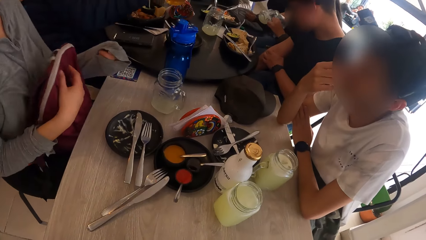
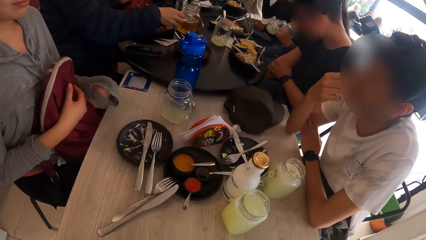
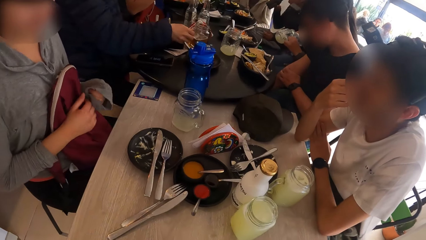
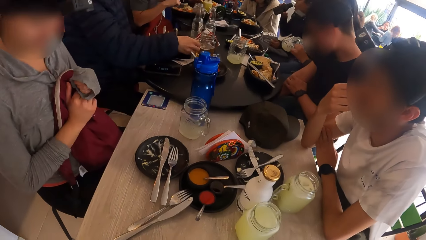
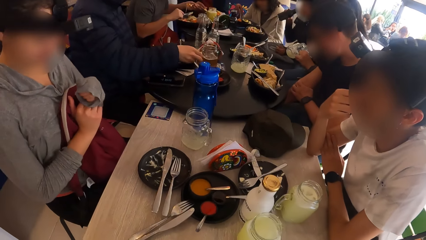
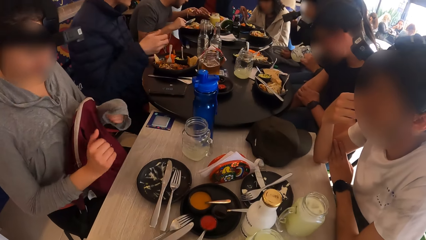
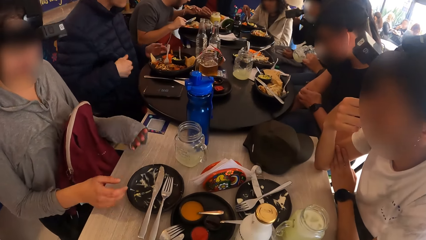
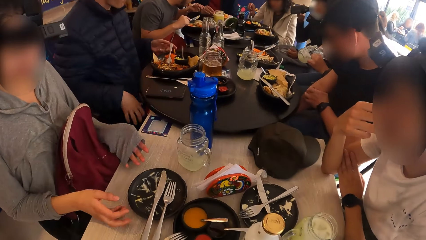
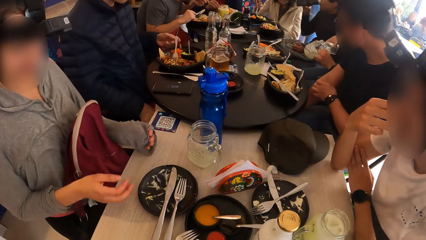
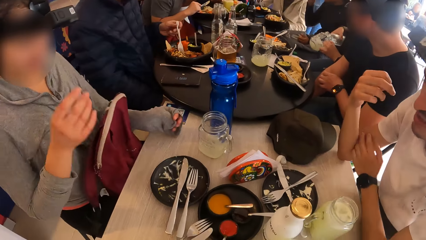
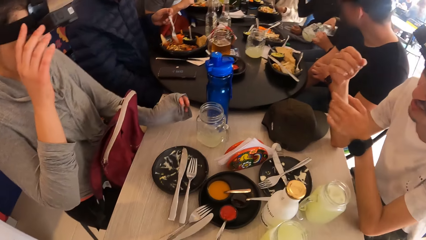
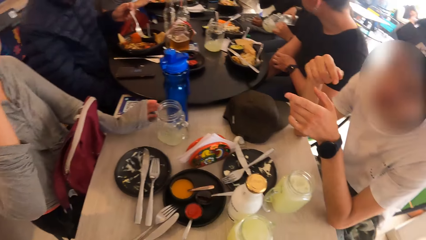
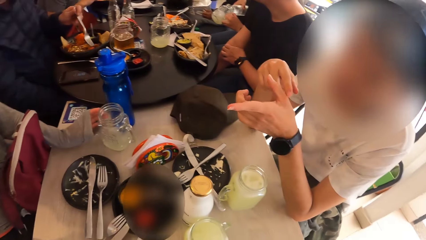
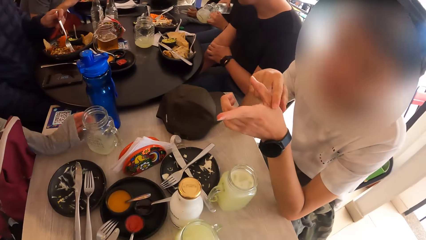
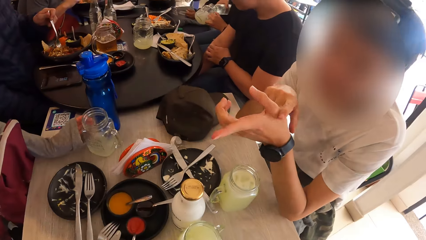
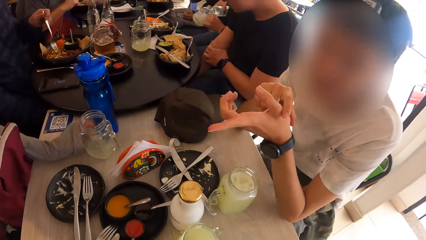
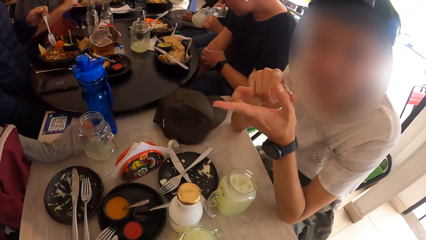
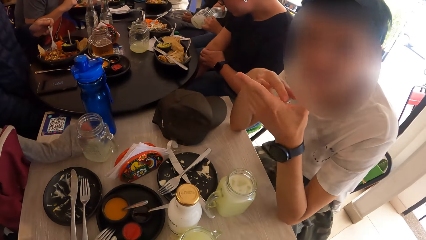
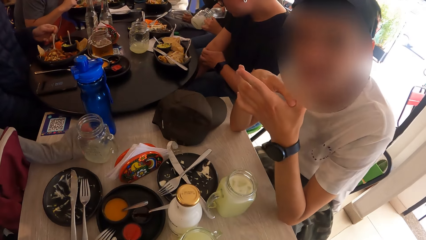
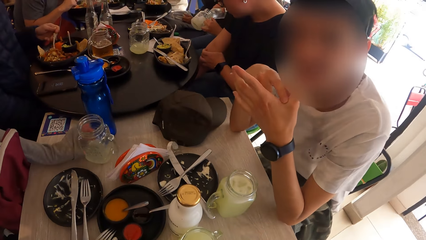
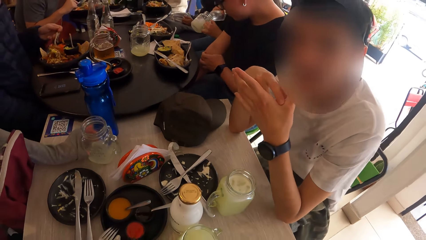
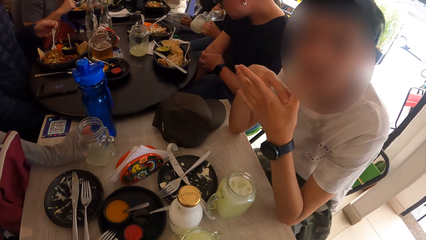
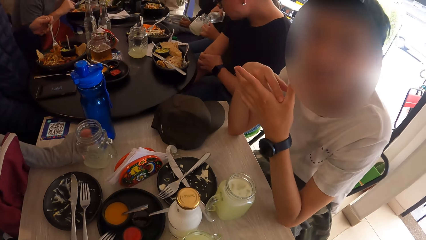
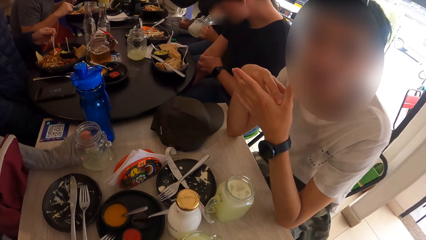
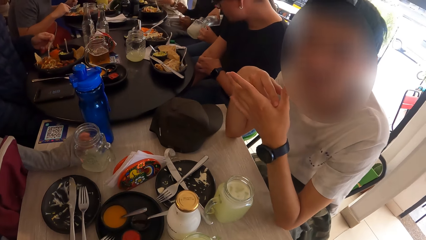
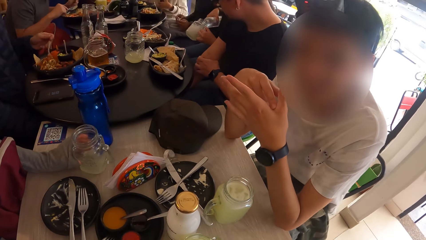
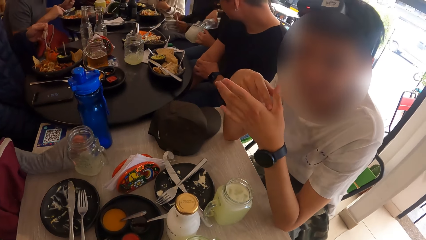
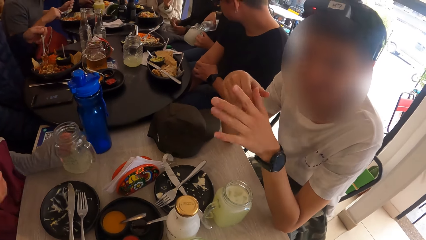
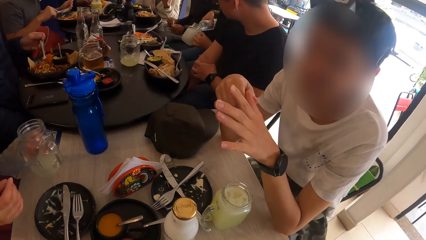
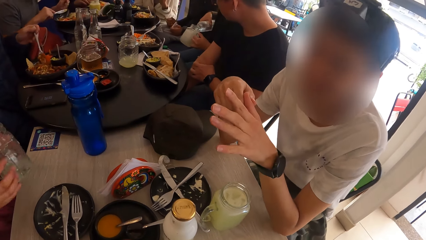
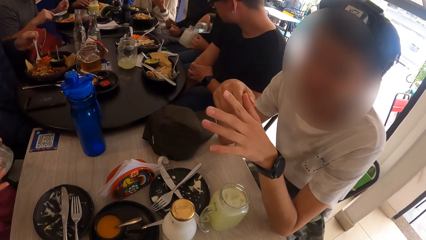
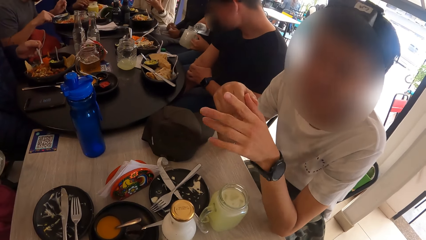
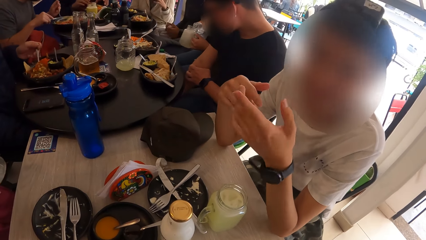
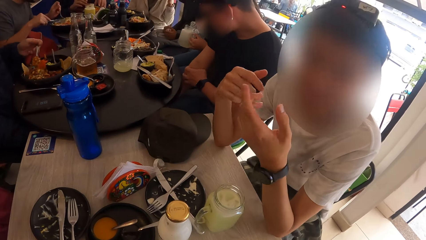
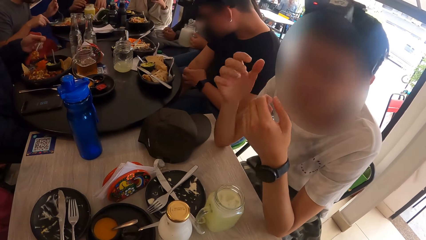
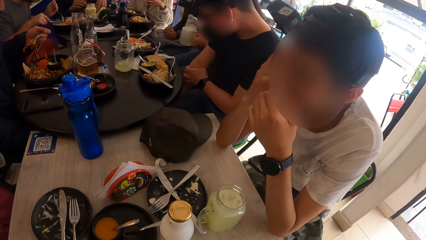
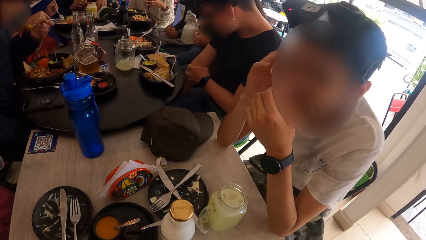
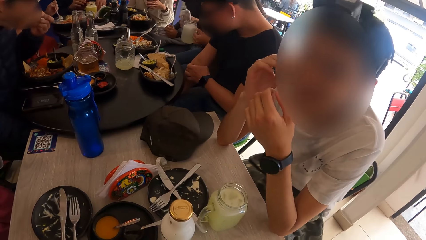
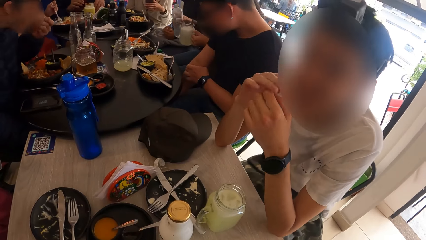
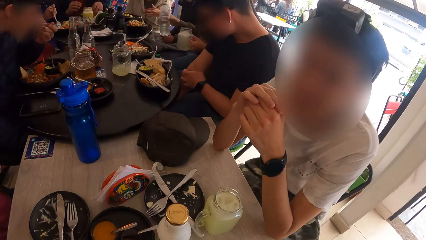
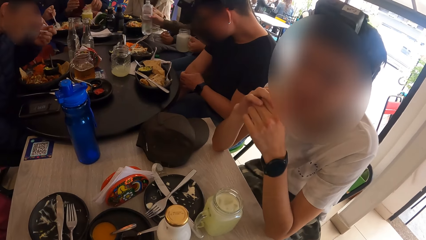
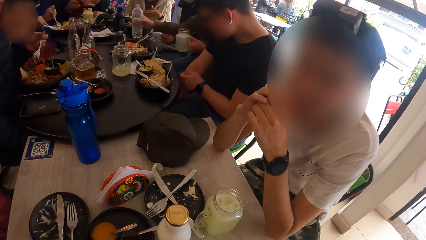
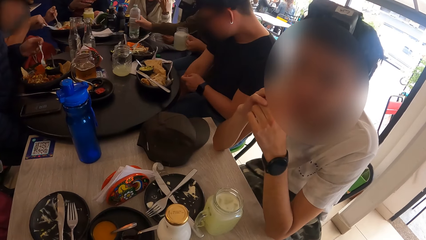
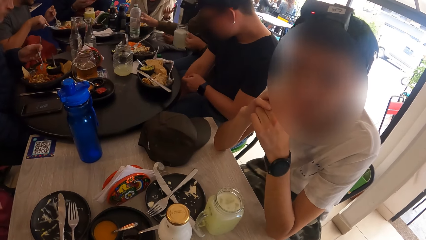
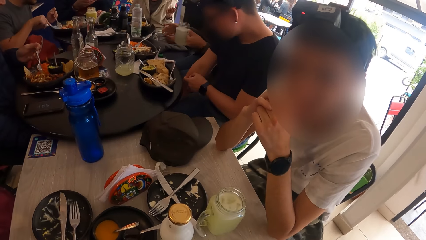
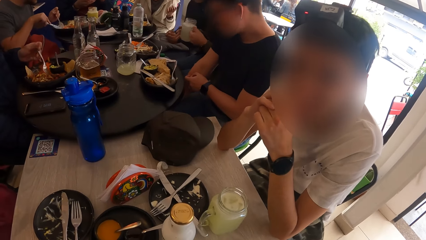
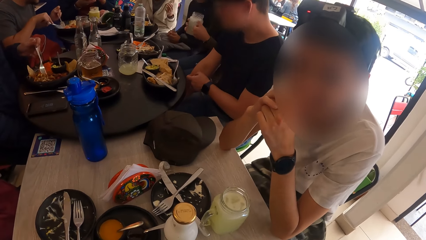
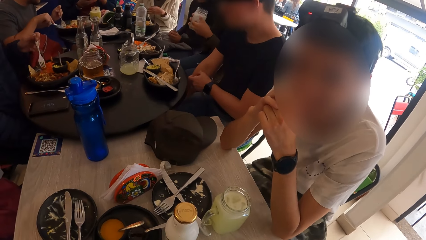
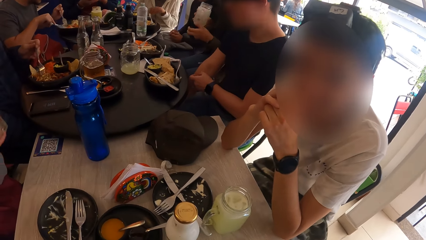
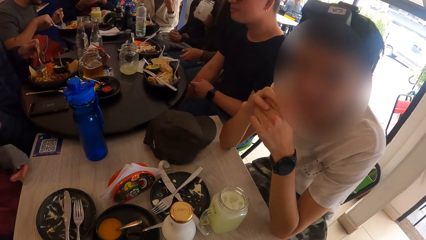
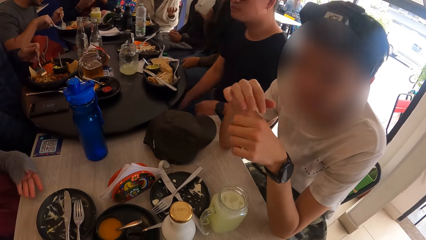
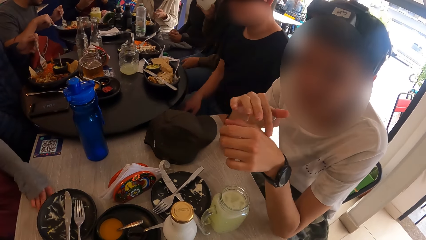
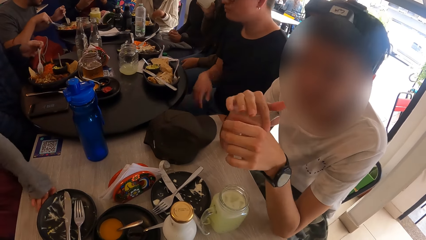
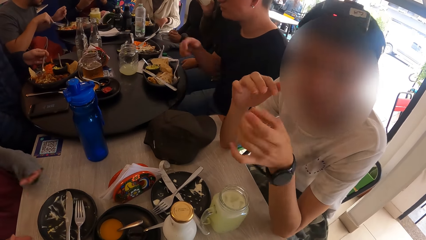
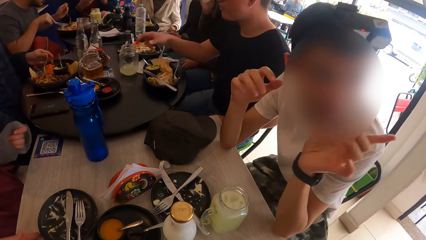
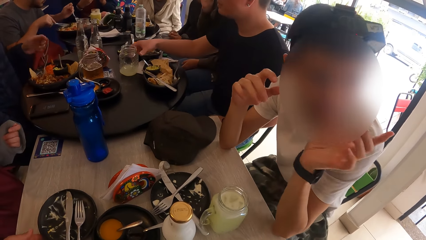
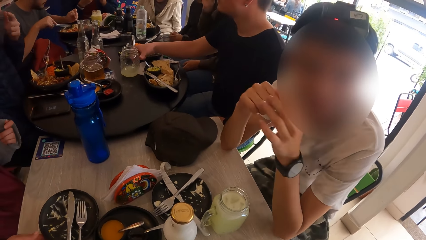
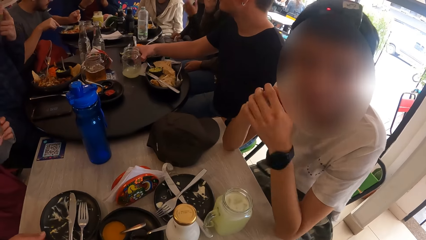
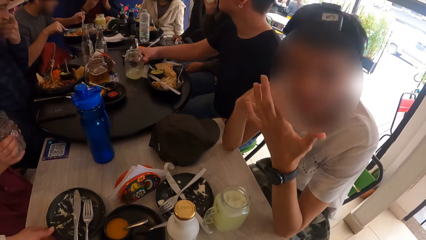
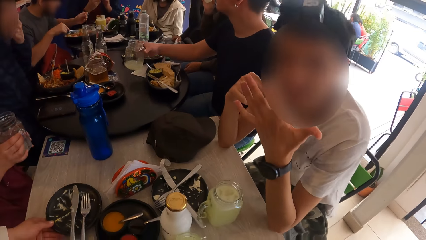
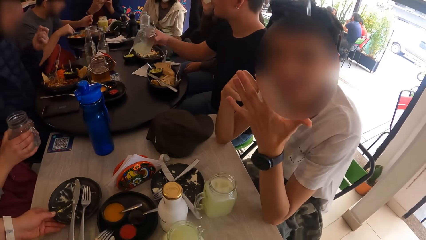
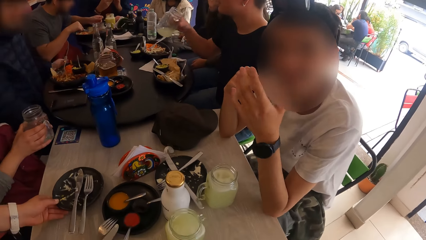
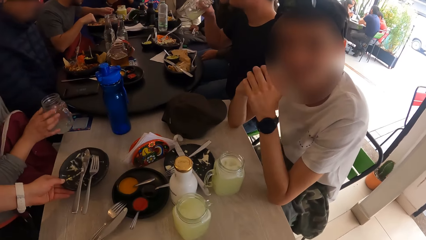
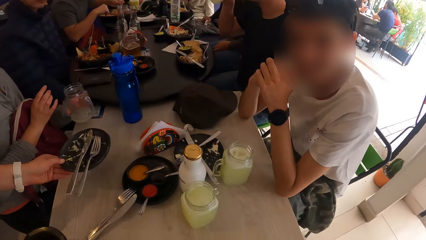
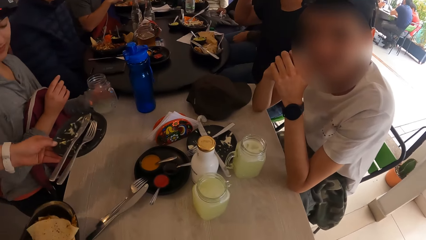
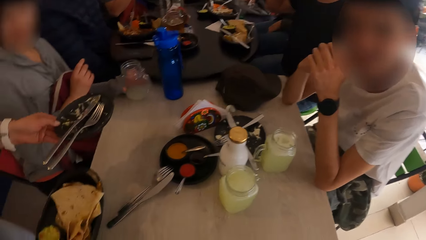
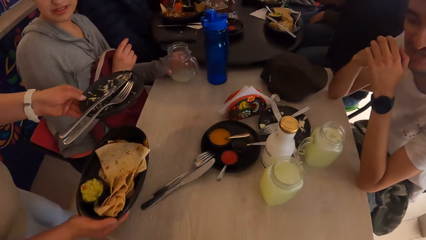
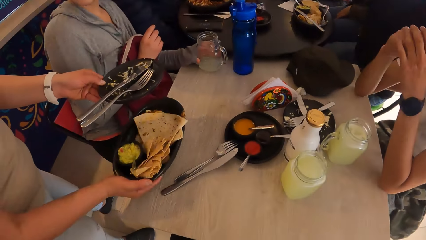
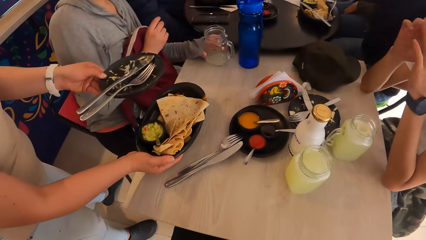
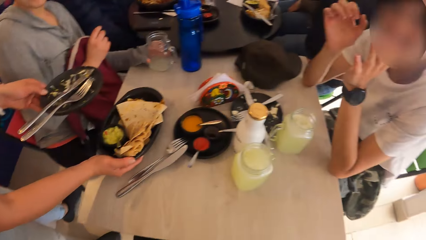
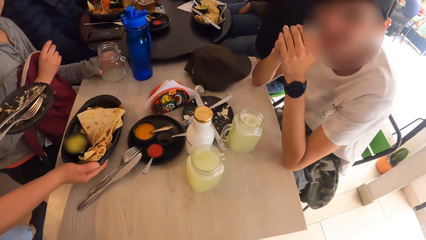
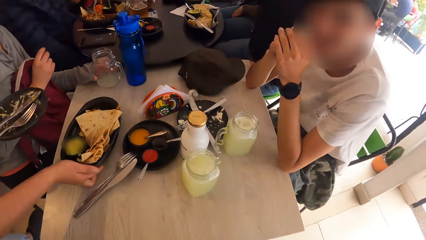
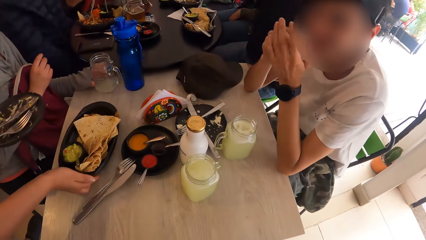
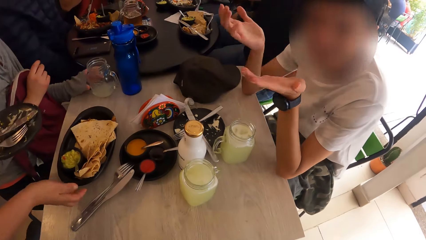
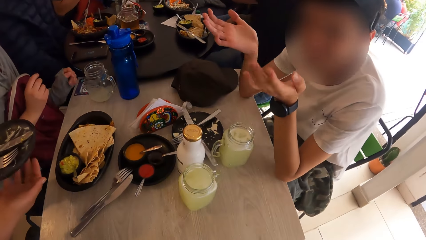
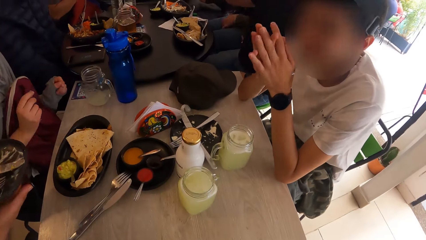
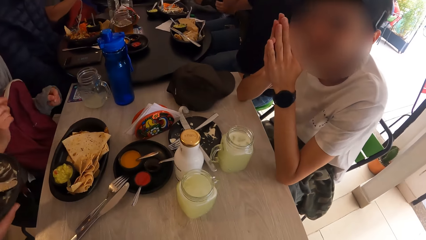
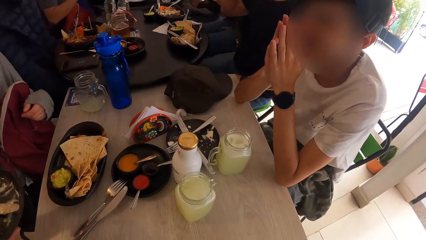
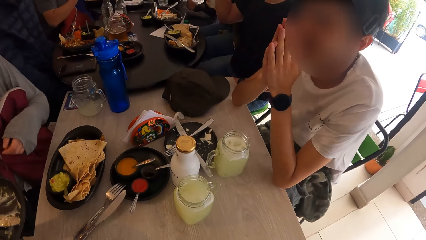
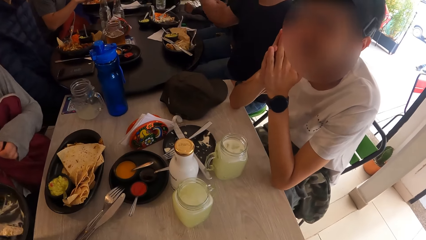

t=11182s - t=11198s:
A woman pours water from the bottle in her right hand in the cup in her left hand. A man drops the cup in his right hand on the table. A lady stretches her hands. The man picks up the fork in the plate with his left hand and eats from the plate with the fork in his left hand. Another man gestures out with his hands. The lady picks up the glass. The second man gestures out with his hands. The woman drops the bottle in her right hand on the table. The woman passes the cup from her right hand to her left hand and drinks from the cup in her left hand. A waiter picks up a plate on the table with her left hand. A third man picks up the cup on the table with his right hand and drinks from the cup in his right hand. The lady drinks. The waiter places a plate of food in her right hand on the table.
